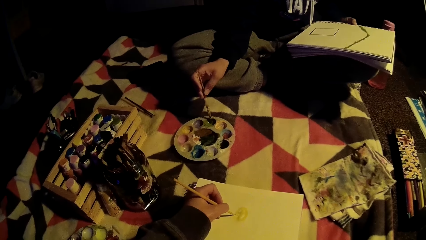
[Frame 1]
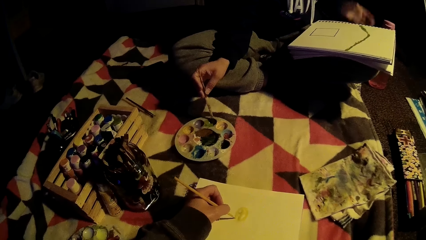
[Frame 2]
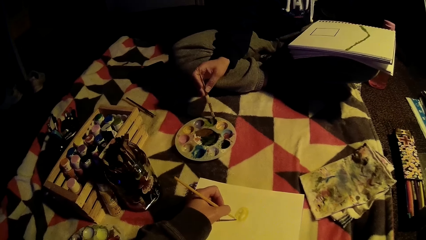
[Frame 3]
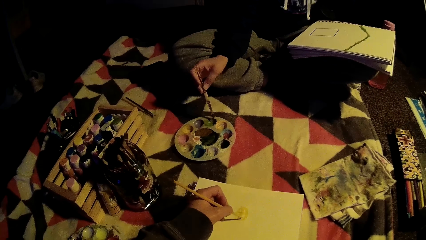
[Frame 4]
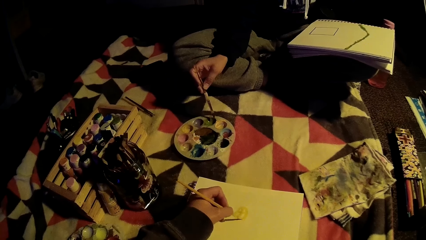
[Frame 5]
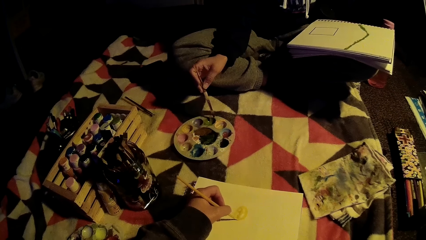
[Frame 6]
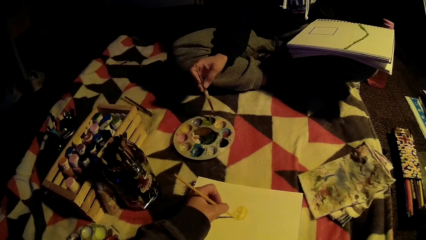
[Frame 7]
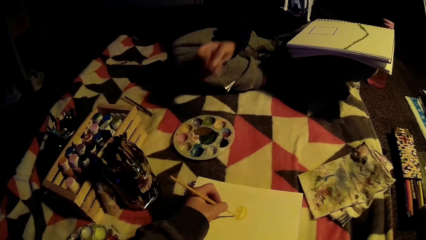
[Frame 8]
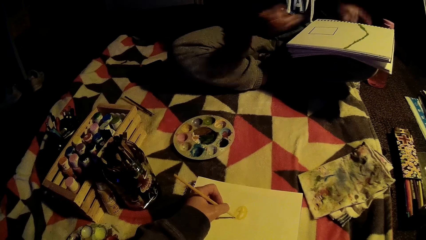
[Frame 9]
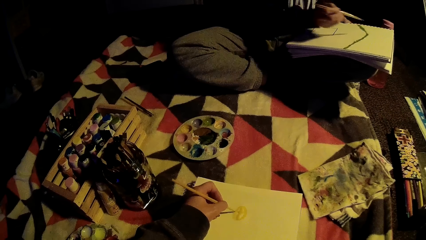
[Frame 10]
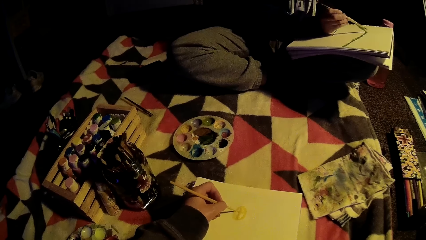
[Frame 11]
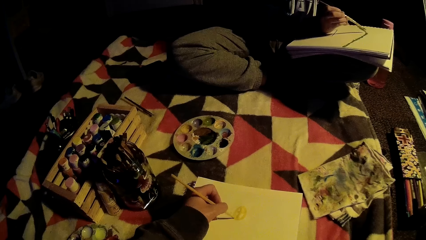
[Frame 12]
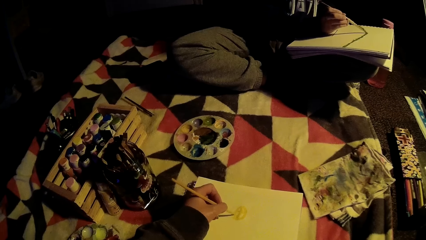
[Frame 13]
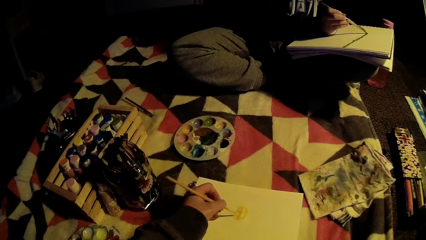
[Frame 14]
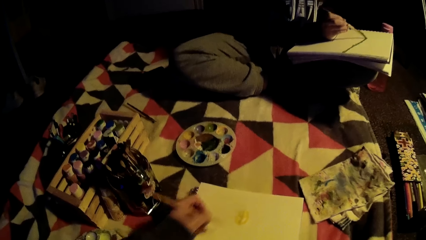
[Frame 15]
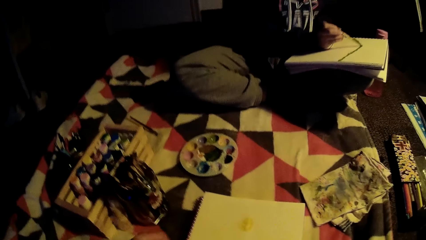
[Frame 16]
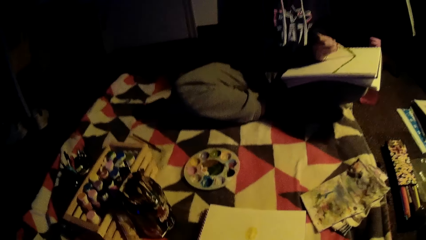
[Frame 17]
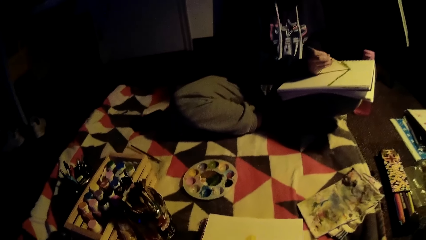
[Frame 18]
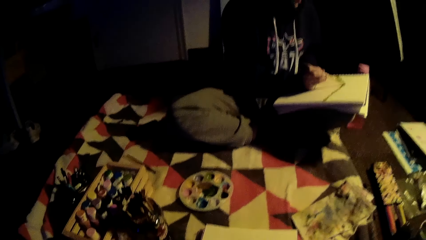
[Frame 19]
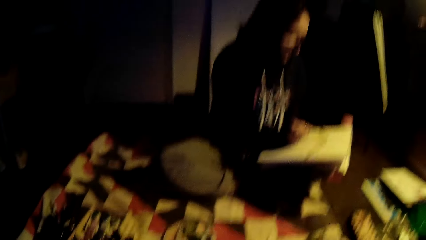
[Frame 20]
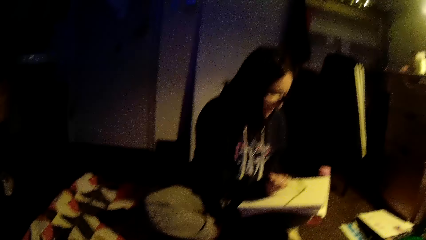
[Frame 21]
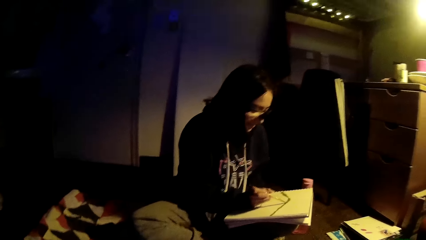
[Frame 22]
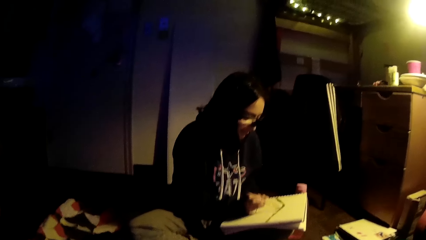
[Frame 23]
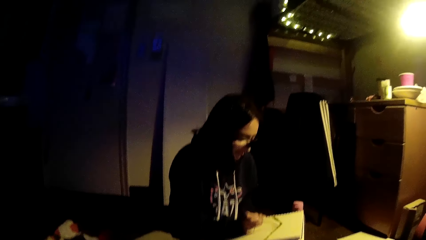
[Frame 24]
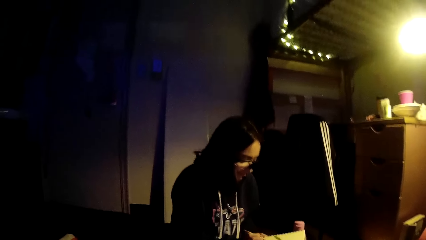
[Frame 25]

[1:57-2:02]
A lady paints the book. The camera wearer looks around.

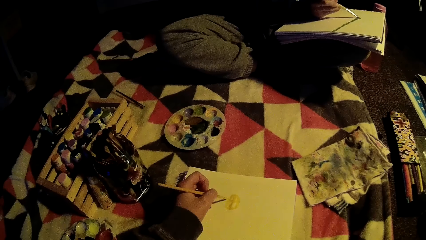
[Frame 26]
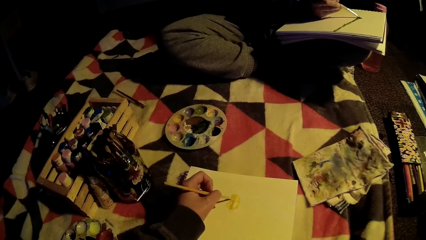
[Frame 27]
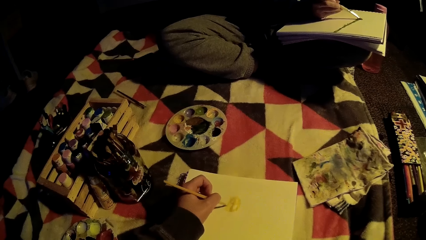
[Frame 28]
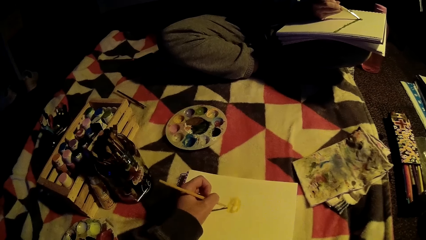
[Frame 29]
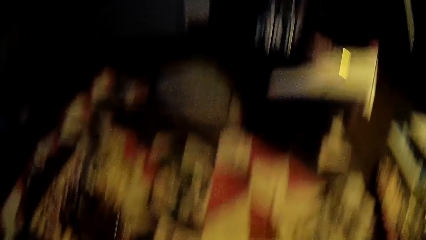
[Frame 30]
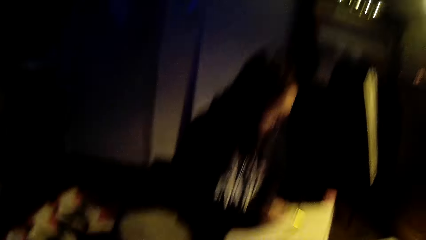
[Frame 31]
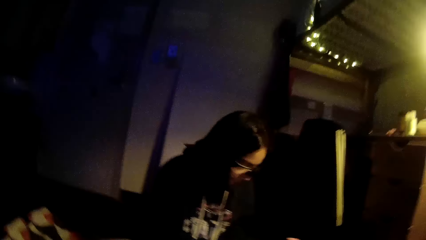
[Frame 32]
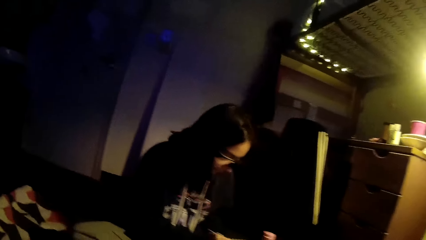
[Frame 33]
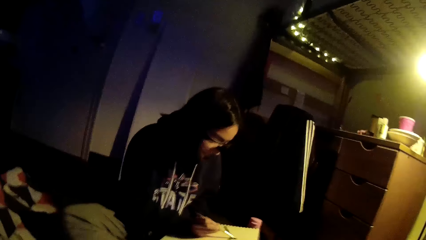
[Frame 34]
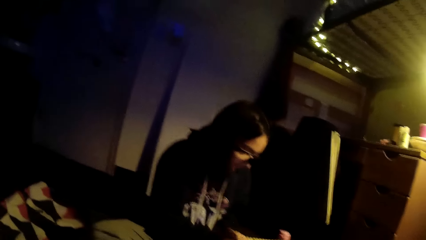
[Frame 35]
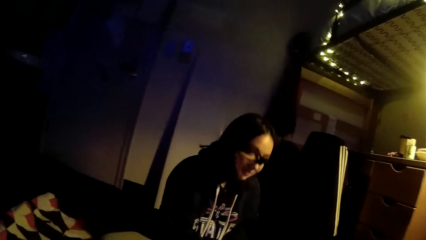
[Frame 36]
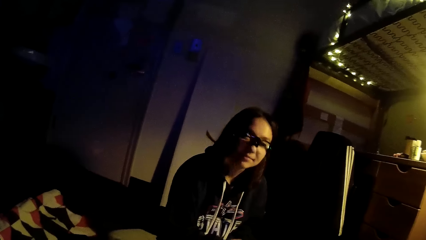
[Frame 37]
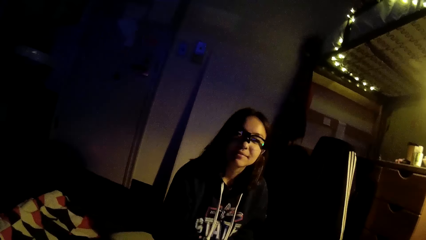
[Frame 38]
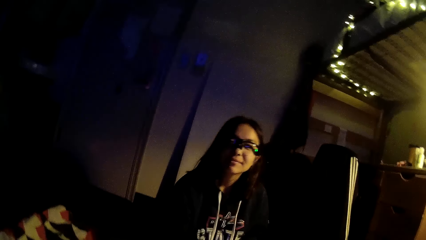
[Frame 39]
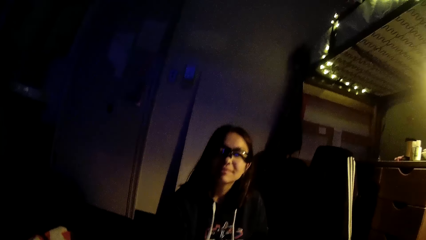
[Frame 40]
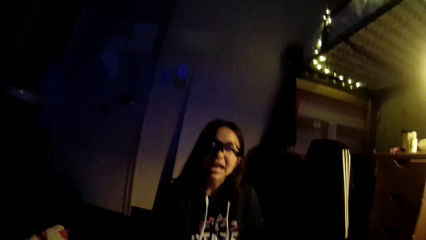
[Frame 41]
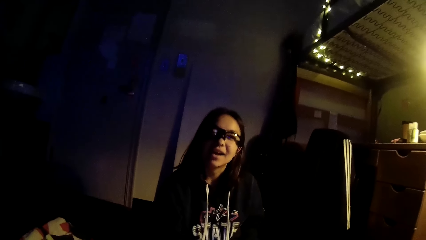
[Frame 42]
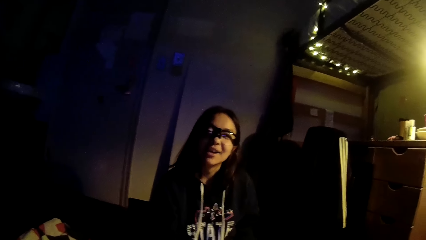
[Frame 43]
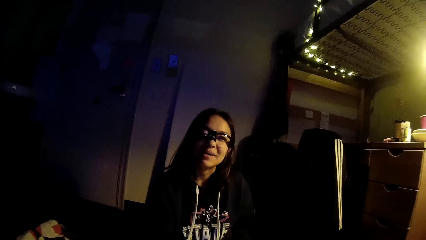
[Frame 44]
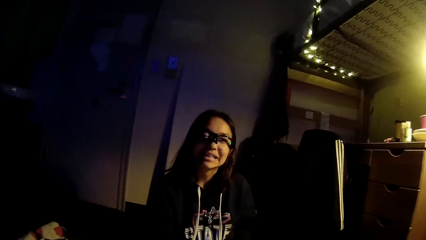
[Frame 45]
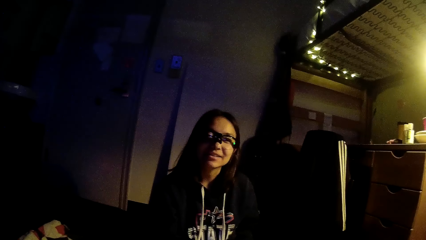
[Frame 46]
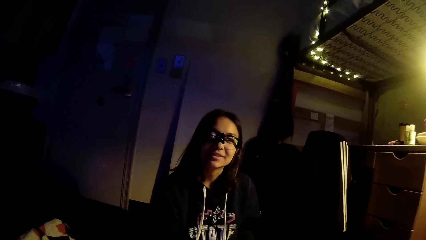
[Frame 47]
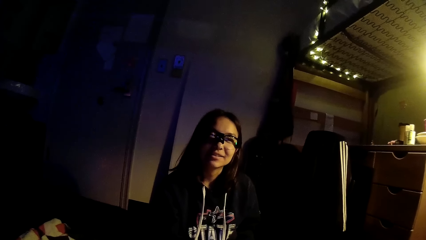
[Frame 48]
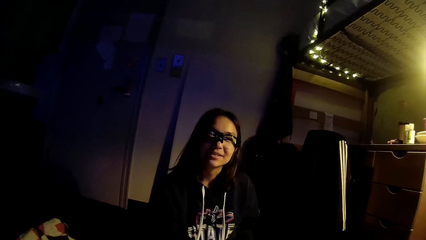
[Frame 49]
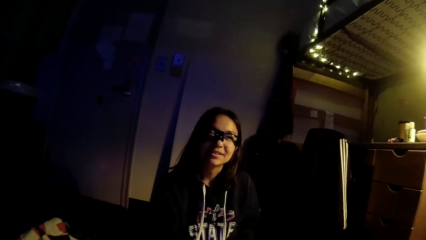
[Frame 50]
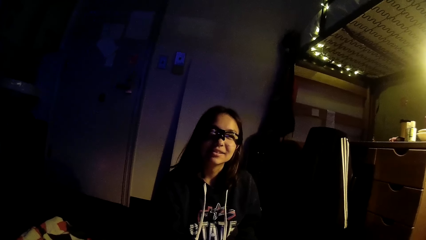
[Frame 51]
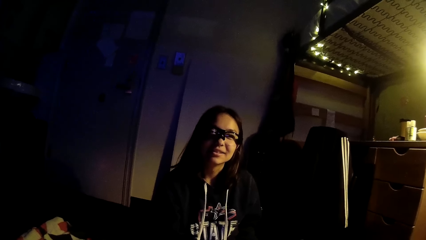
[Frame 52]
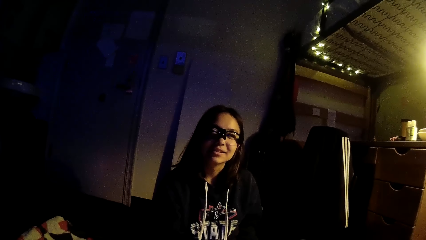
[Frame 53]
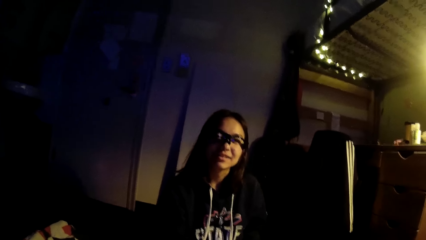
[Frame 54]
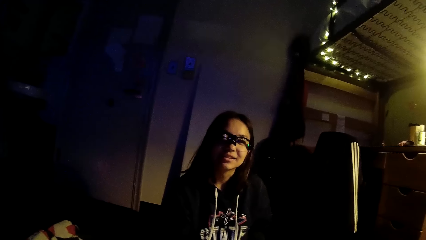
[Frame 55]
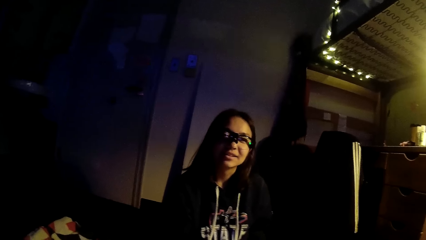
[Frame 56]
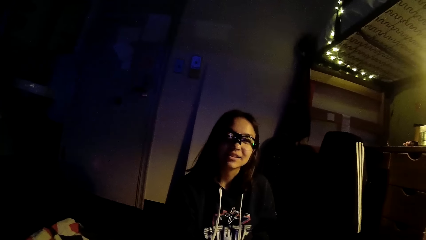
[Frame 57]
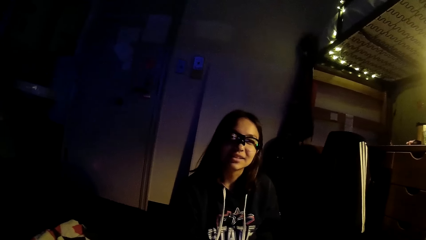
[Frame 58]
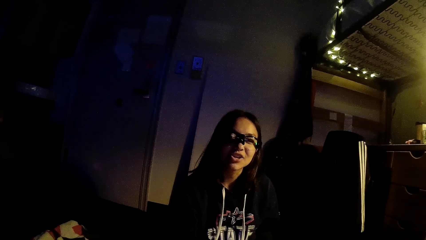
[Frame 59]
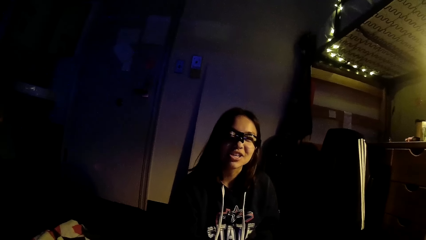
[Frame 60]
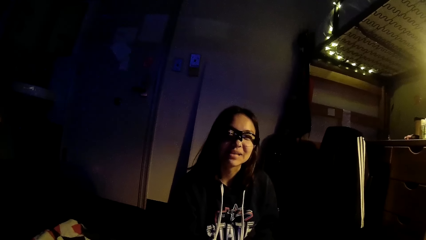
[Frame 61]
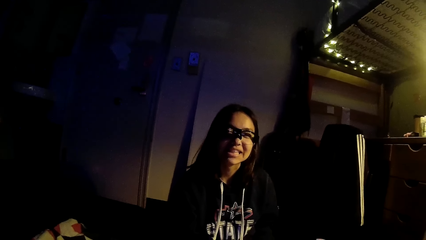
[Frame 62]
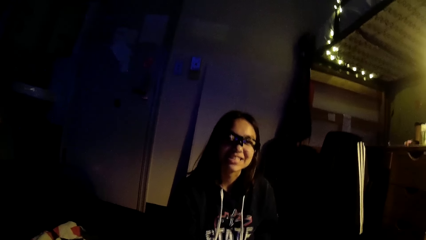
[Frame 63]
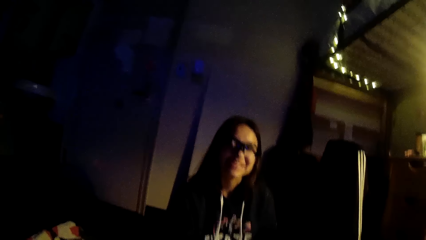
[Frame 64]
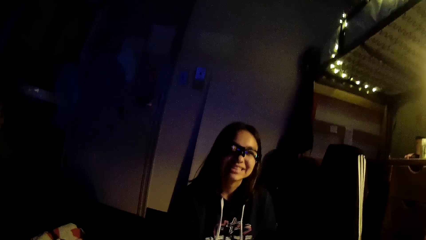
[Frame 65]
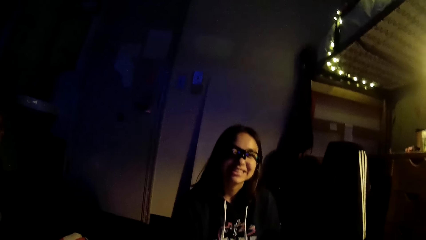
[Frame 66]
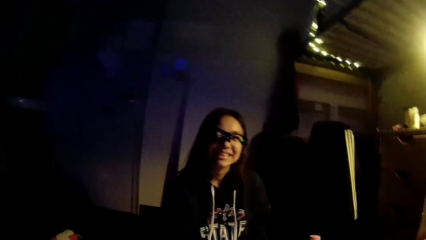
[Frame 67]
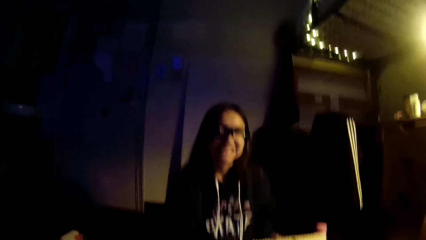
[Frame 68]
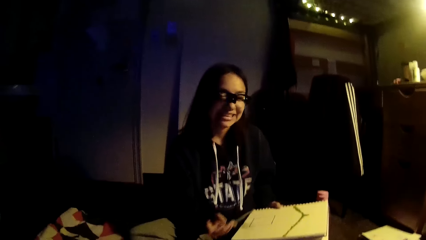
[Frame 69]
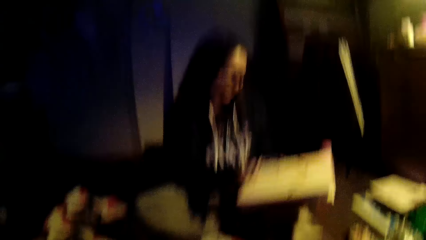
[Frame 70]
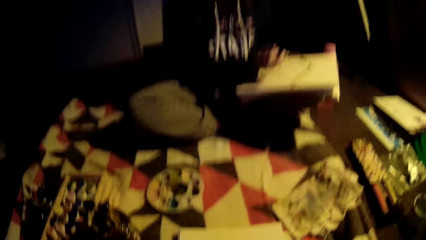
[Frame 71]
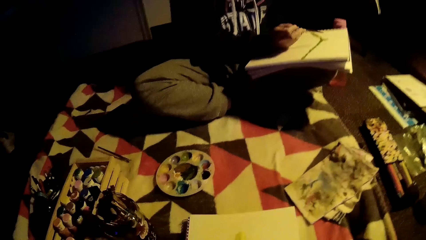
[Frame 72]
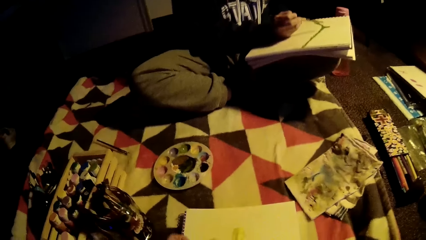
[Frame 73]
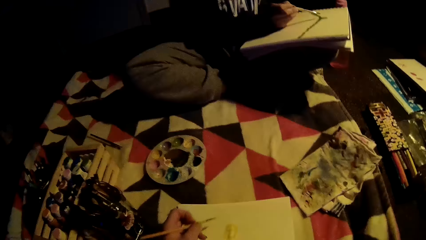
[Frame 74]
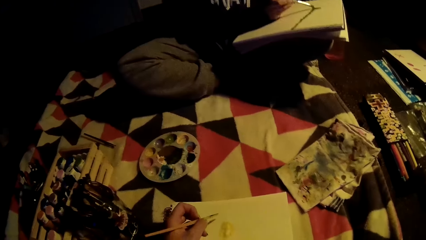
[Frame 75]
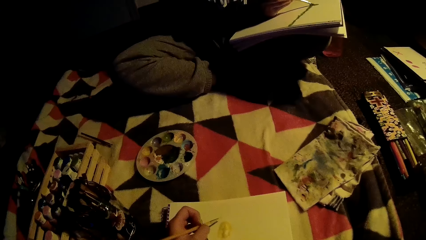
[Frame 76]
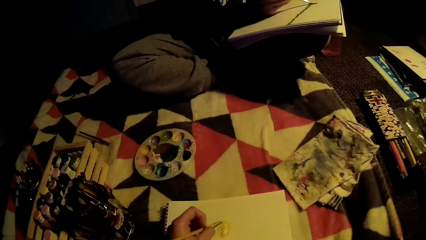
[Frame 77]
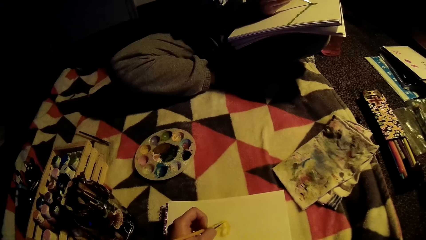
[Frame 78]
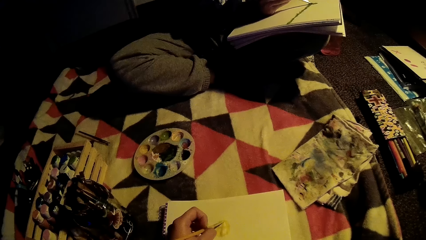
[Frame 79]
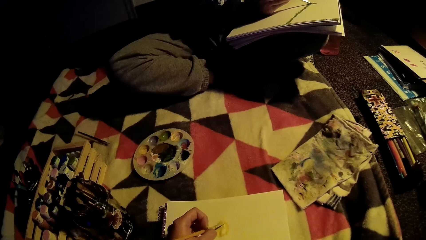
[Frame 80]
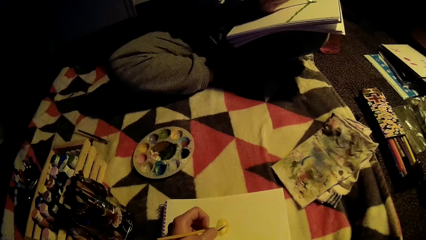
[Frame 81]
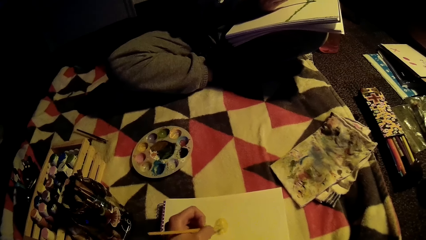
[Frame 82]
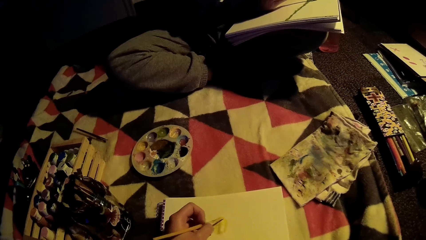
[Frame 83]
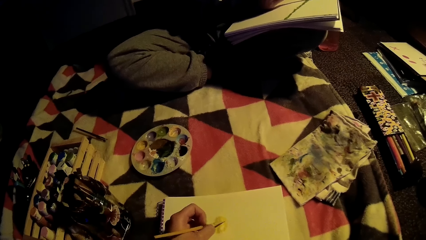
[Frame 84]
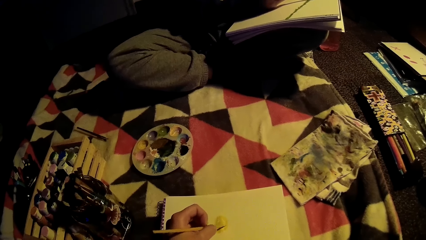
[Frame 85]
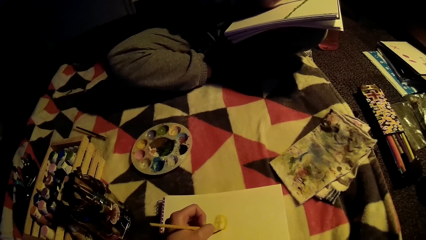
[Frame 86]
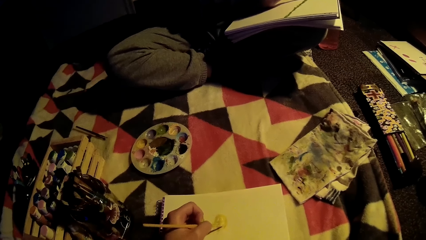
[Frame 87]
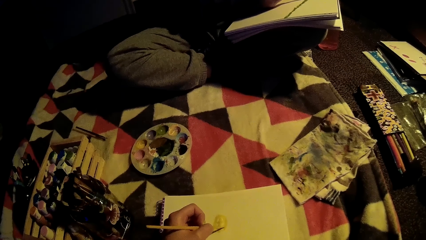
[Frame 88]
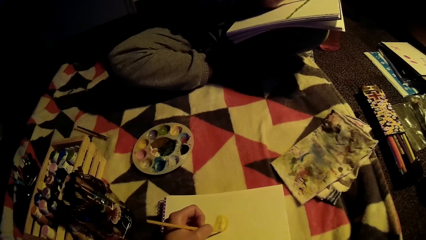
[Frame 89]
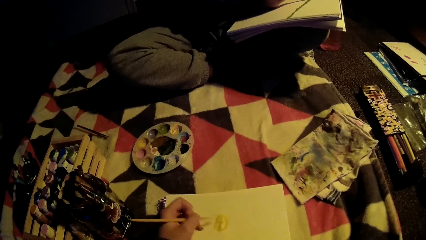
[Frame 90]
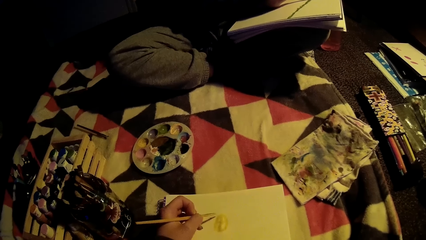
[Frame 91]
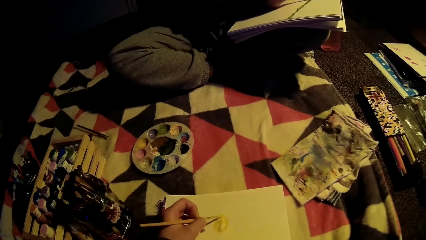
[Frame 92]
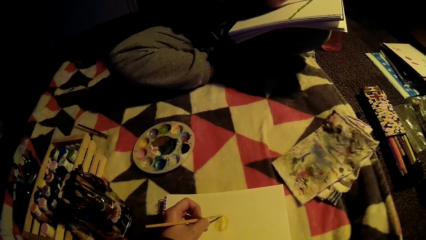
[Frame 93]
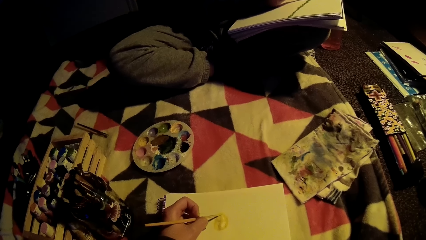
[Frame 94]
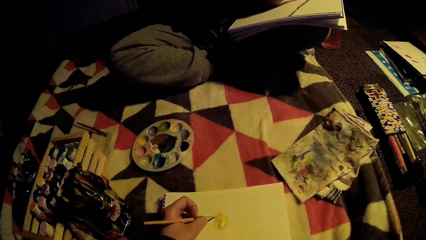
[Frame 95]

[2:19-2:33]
The camera wearer looks around. They look up. They interact with a lady. The lady talks. The camera wearer looks down. The lady paints. The camera wearer paints a book.
